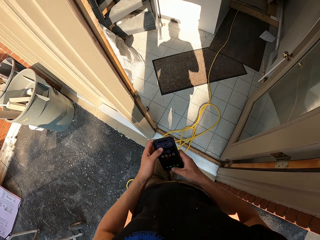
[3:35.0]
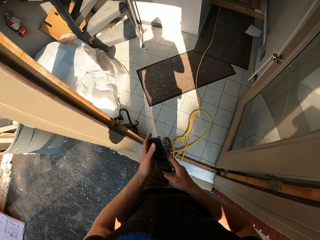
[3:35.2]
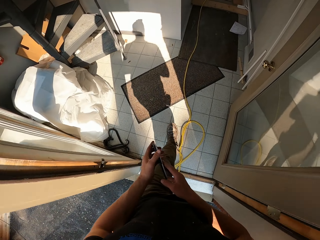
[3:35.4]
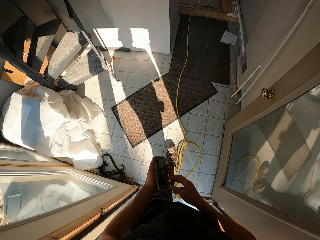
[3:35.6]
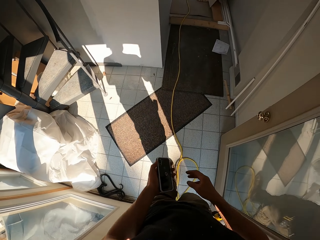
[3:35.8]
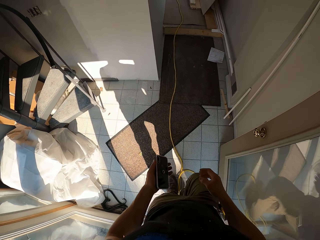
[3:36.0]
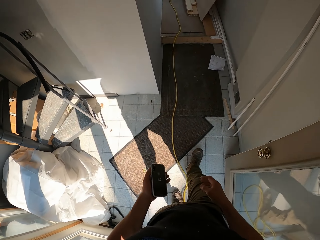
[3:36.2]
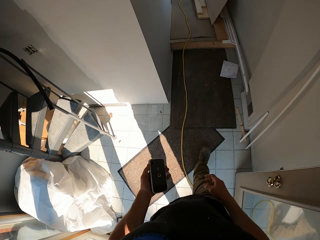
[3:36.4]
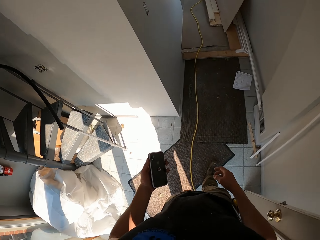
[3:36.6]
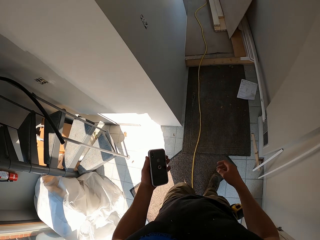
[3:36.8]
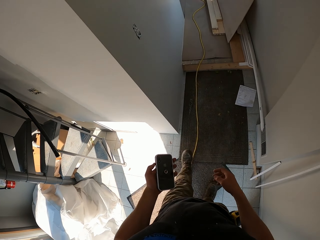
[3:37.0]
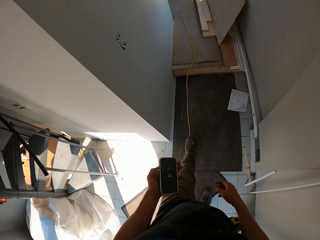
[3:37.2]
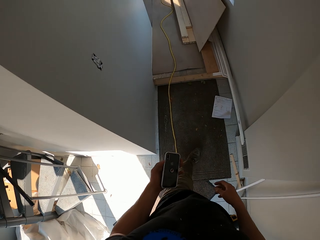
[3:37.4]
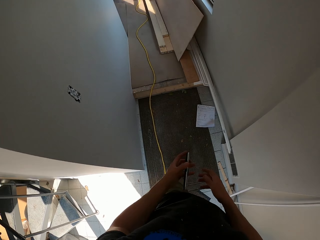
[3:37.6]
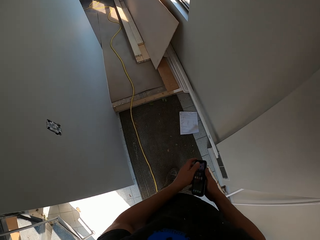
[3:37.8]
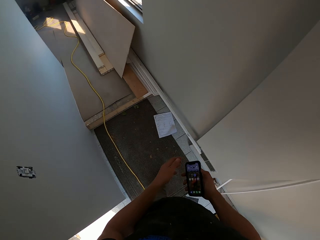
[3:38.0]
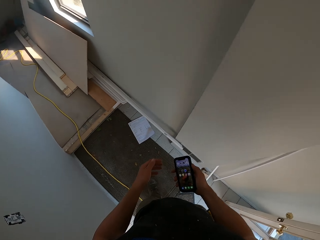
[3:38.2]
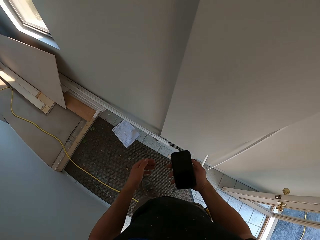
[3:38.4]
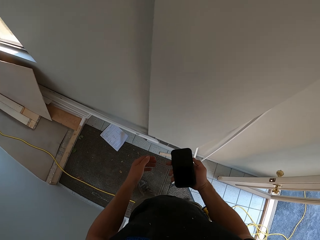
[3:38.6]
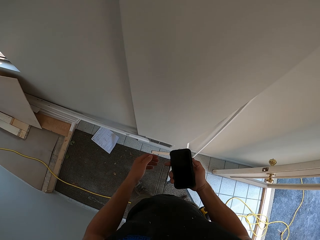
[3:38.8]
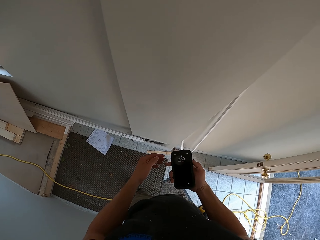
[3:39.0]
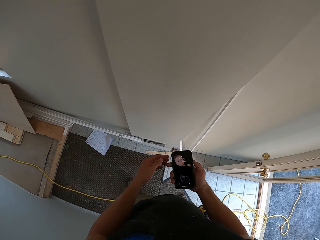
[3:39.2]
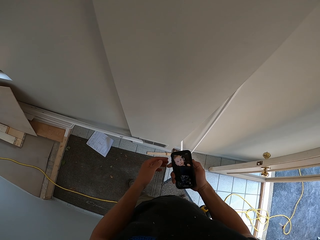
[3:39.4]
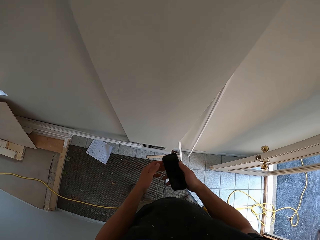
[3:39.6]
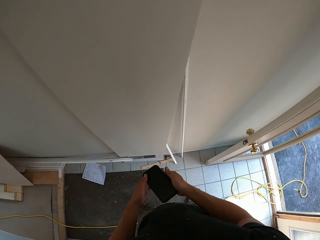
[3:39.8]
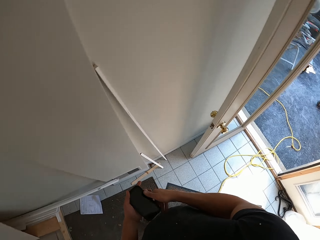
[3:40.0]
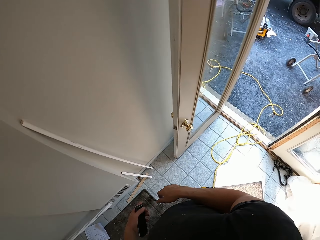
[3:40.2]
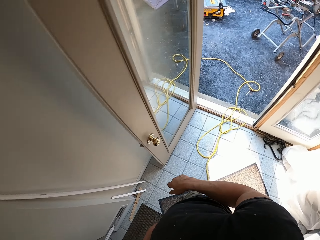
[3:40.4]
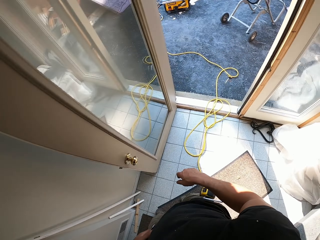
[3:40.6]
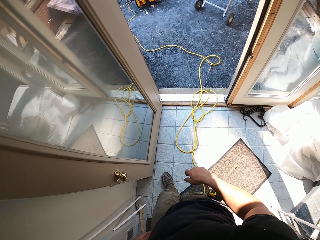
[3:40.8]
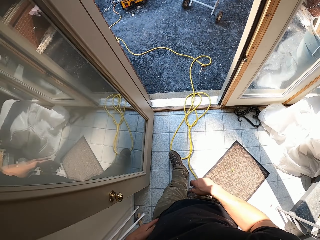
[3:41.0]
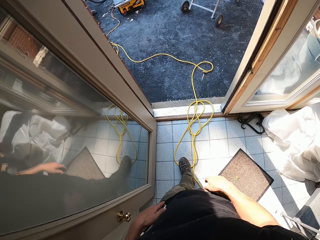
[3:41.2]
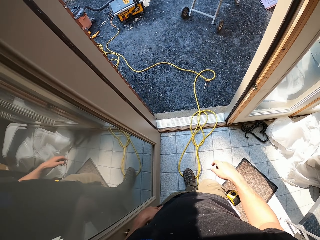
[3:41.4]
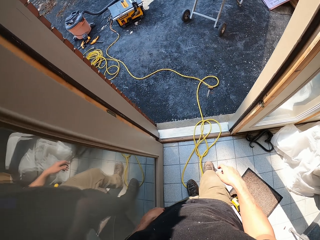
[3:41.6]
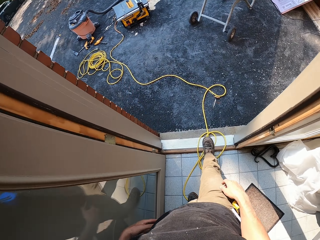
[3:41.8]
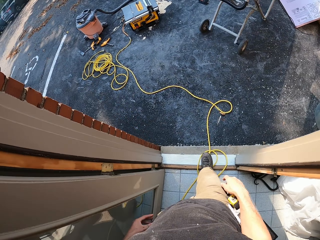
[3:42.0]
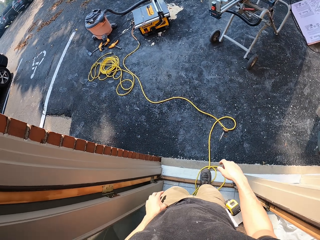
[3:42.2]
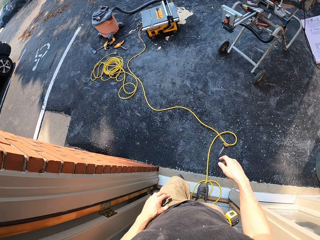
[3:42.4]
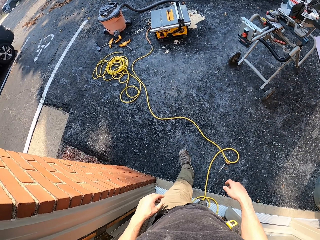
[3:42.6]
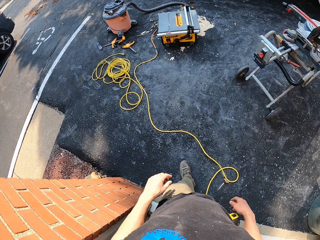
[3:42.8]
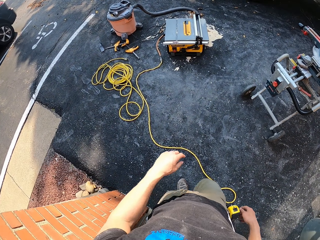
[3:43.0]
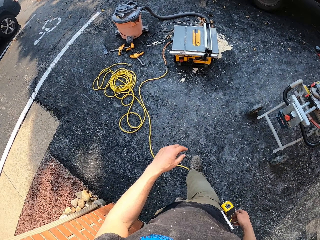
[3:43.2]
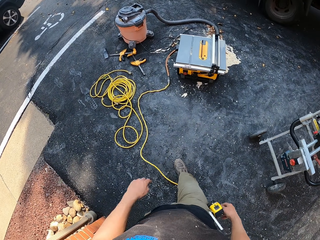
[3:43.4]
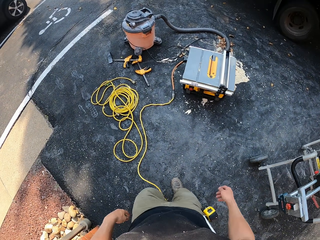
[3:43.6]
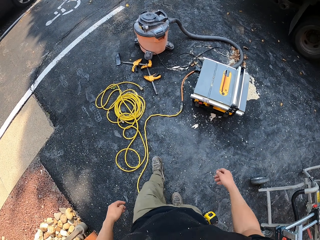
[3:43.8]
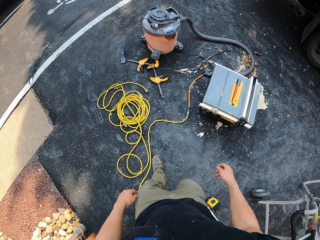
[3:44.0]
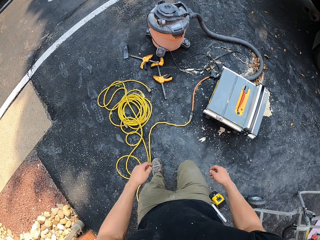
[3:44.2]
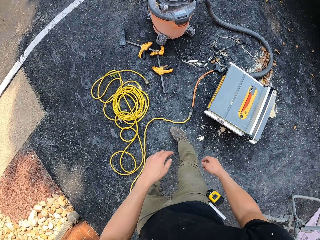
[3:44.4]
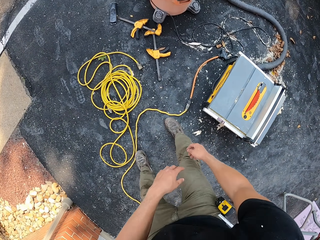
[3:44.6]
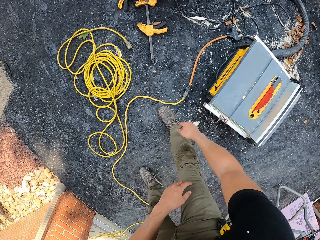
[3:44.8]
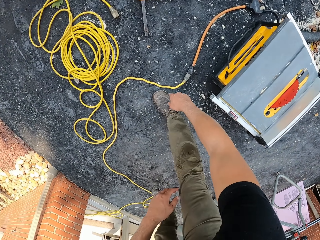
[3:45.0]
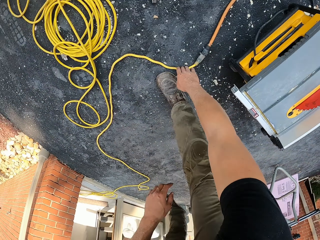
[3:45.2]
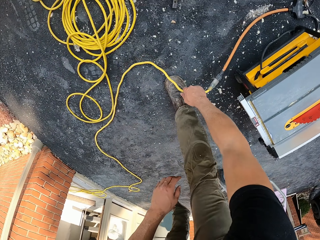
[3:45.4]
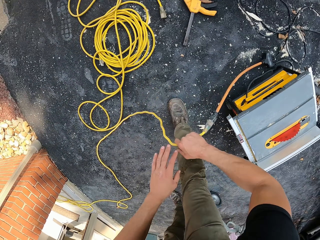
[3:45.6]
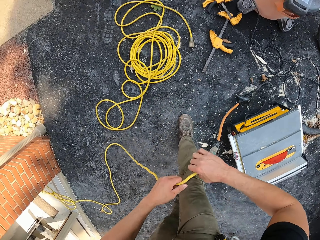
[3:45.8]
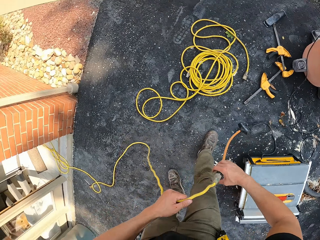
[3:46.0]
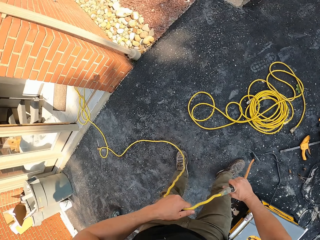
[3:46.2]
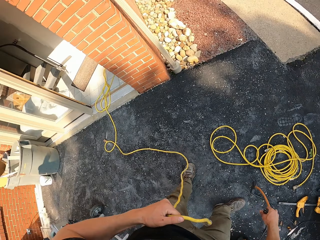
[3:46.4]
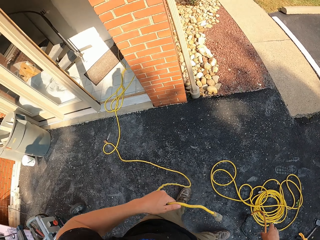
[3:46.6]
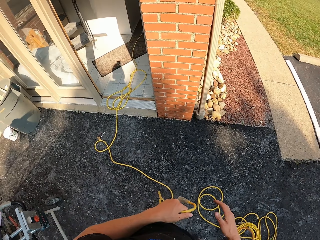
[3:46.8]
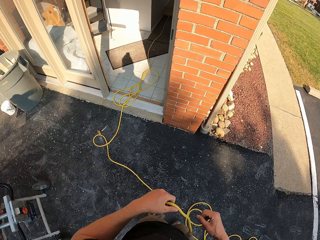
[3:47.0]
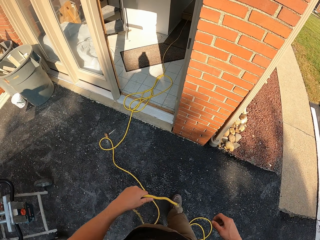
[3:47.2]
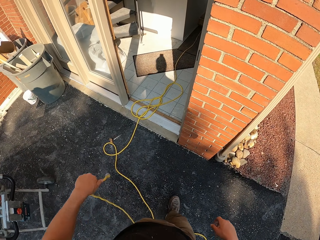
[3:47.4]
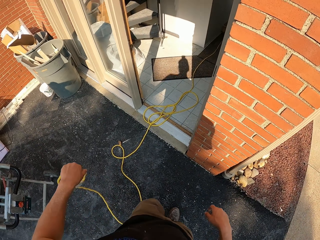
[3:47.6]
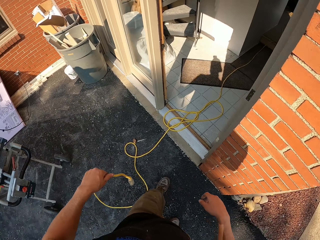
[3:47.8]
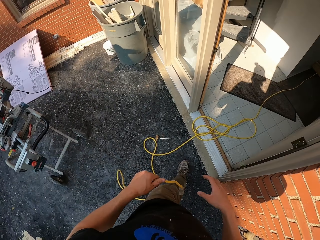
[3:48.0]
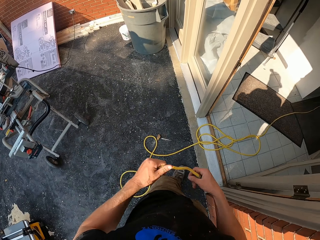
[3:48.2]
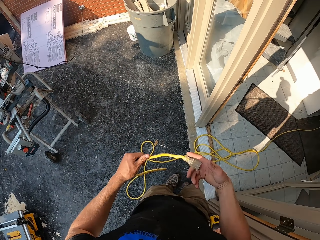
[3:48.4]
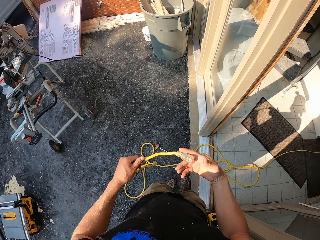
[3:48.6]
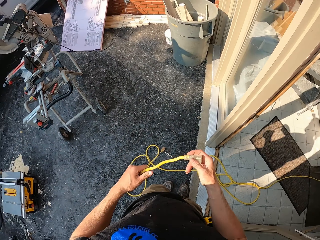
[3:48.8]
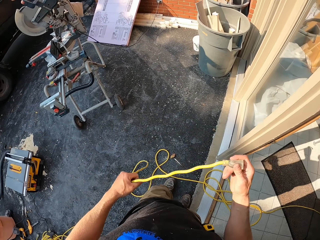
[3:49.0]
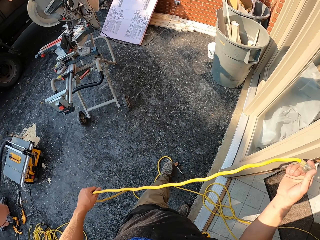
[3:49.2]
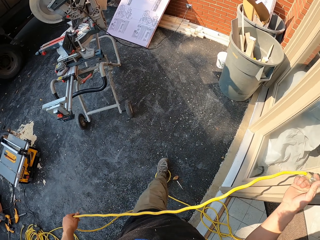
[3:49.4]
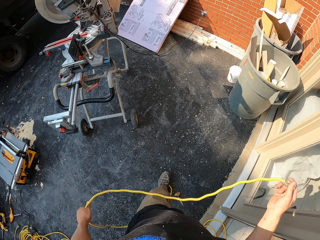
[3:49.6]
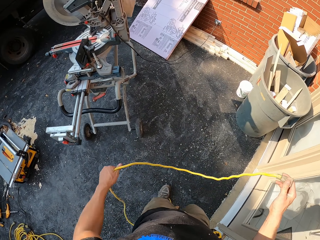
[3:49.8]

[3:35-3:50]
The camera wearer gets in the house. He passes the phone to the other hand. He passes the phone to the other hand again. He presses the phone, puts the phone in the pocket and walks out of the house. He picks the pipe from the ground. He separates the pipes. He adjusts the pipe with his hand.

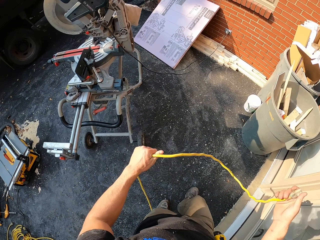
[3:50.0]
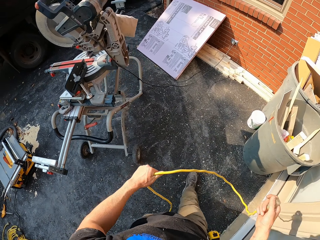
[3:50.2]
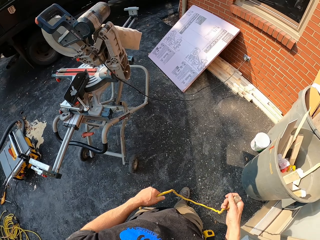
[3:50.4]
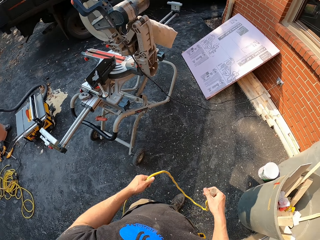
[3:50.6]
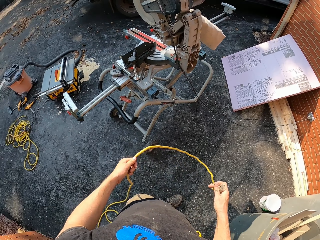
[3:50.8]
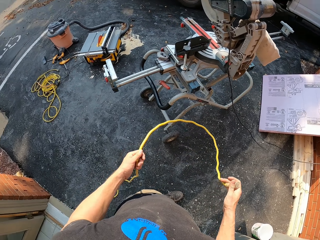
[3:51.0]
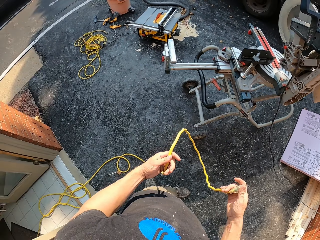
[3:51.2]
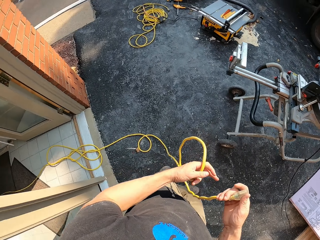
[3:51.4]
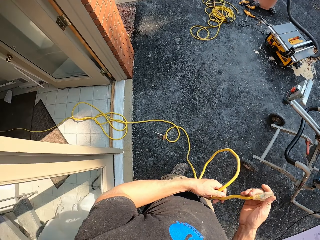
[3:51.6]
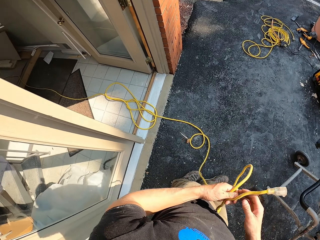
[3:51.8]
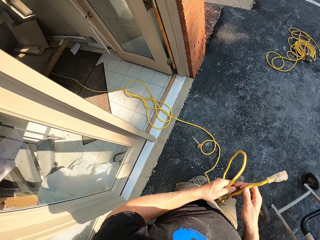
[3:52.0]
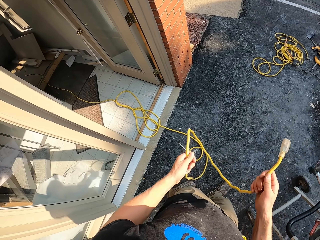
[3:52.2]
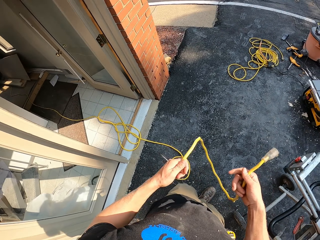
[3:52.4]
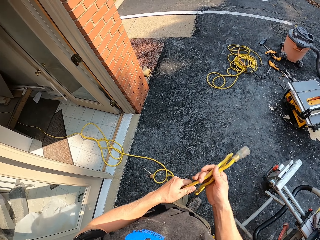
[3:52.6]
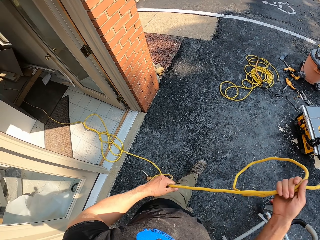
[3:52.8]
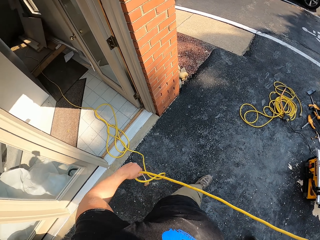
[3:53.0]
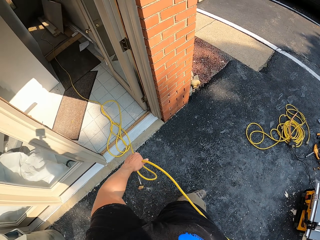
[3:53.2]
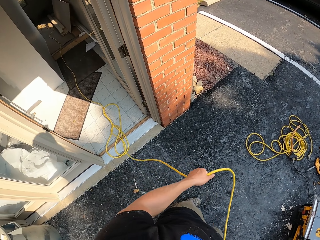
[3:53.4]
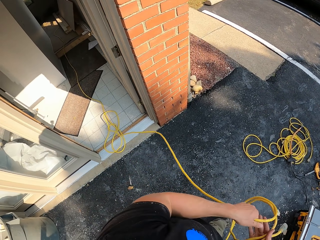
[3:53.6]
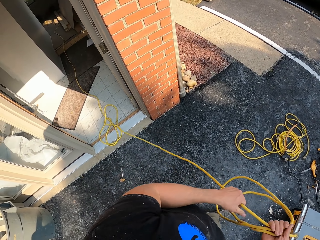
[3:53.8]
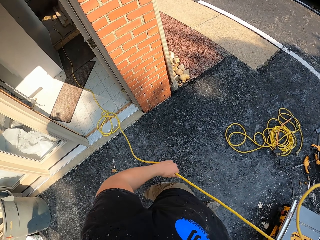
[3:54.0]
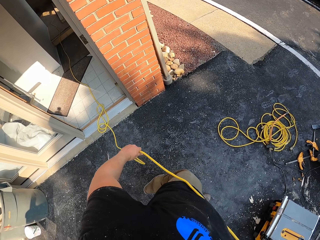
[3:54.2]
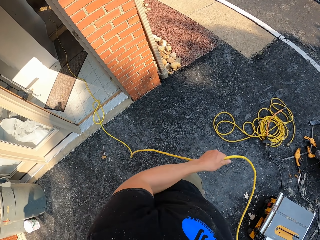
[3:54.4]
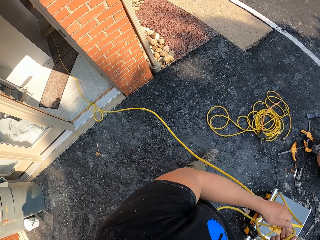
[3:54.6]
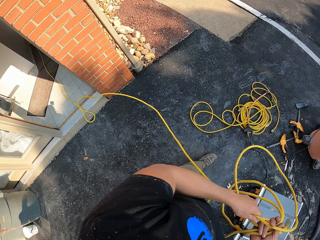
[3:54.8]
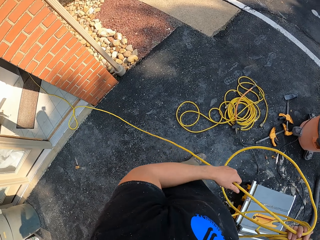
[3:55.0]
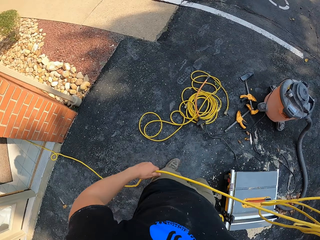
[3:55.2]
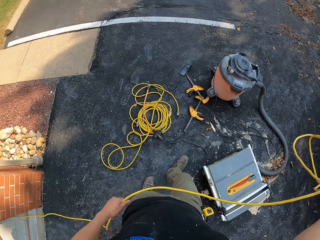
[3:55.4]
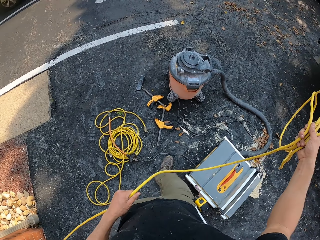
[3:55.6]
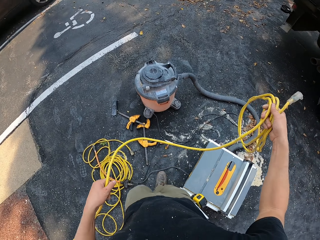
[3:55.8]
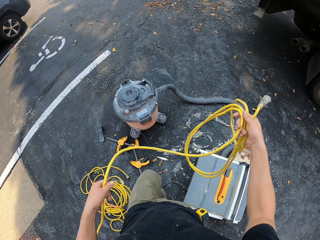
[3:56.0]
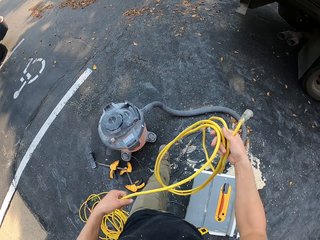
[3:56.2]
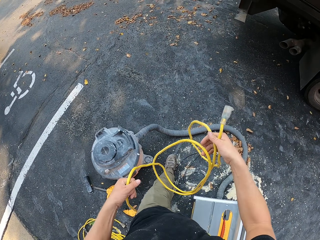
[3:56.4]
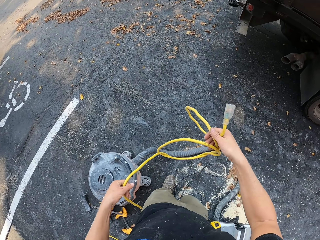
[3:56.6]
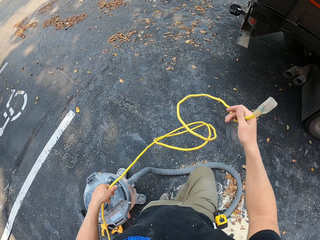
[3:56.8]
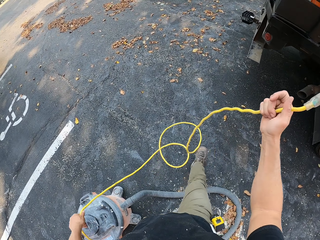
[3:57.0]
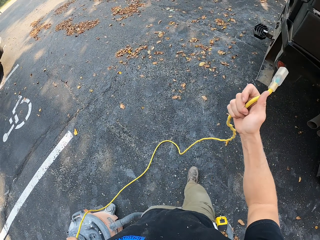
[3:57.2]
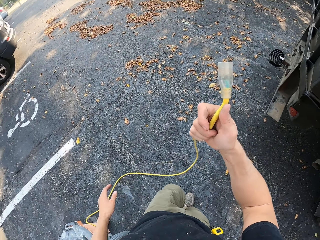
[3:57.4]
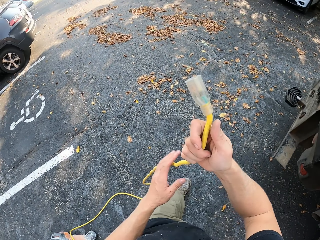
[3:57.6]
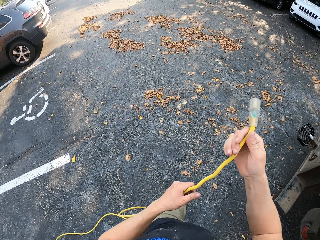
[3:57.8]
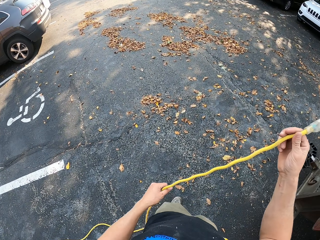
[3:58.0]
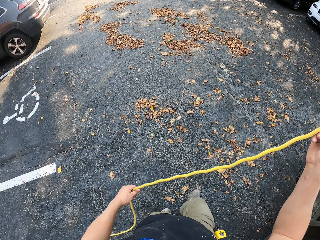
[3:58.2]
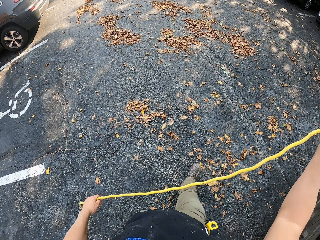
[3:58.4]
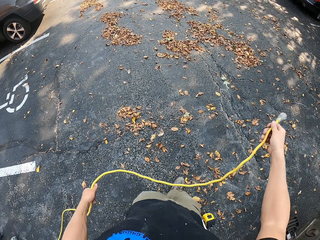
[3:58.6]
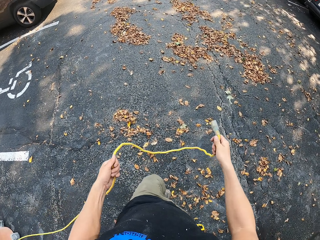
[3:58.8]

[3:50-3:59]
The camera wearer rolls the pipe with his hands.
